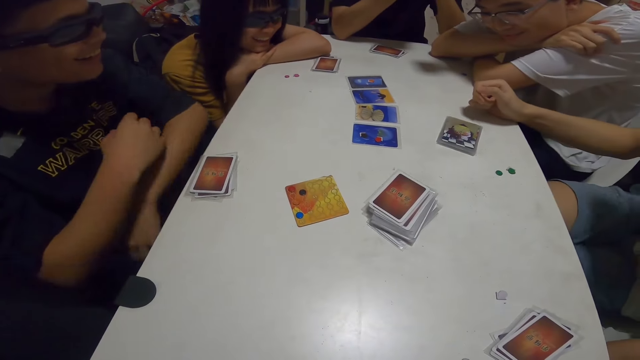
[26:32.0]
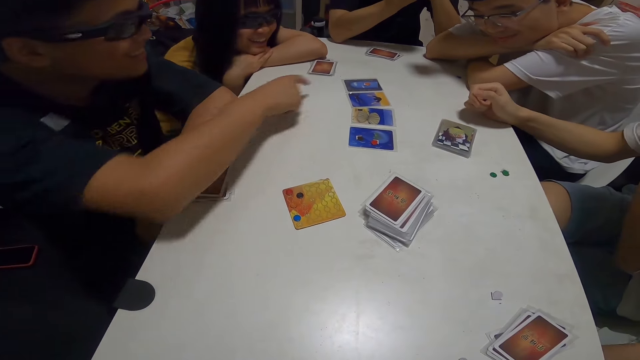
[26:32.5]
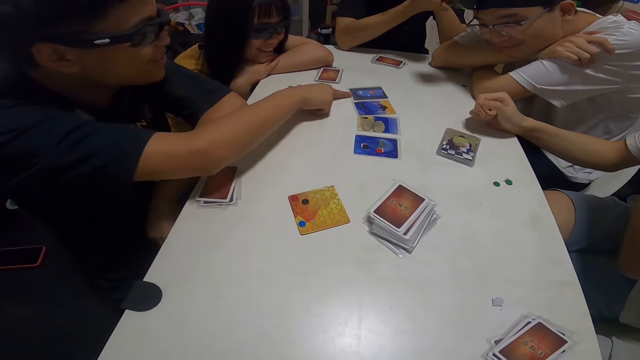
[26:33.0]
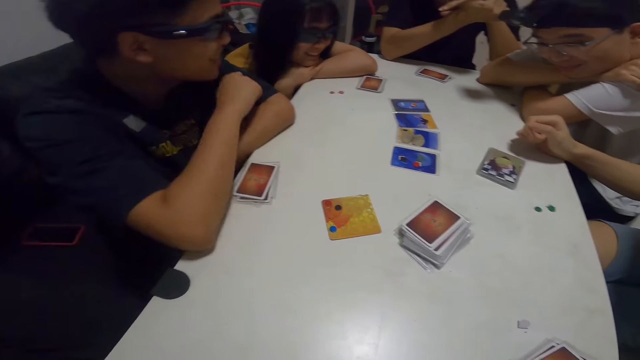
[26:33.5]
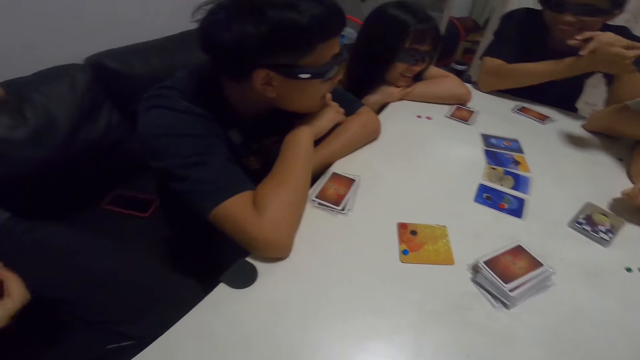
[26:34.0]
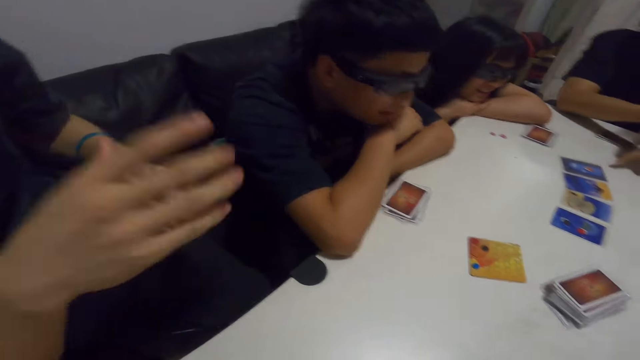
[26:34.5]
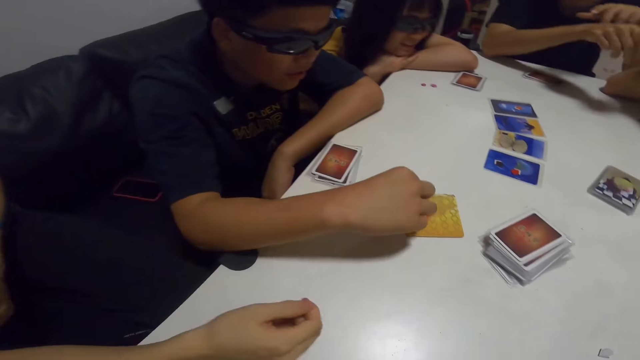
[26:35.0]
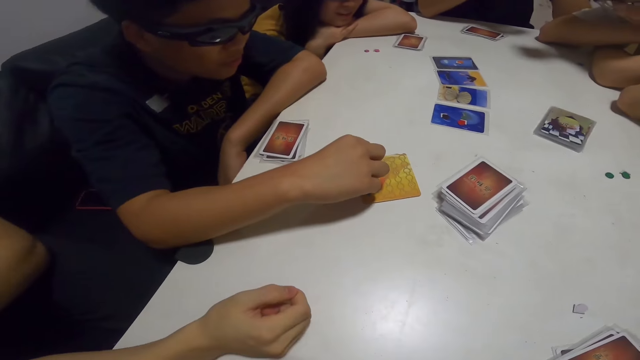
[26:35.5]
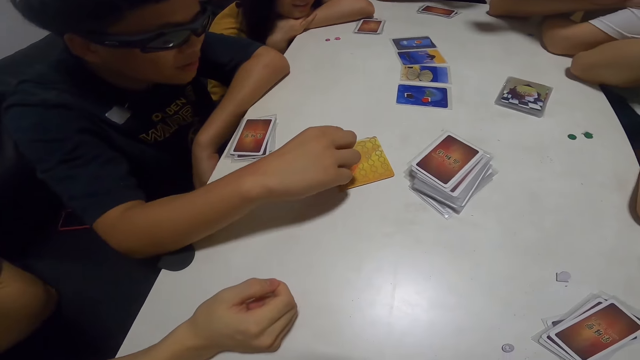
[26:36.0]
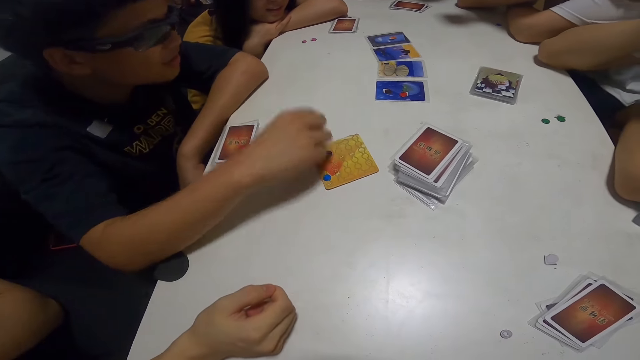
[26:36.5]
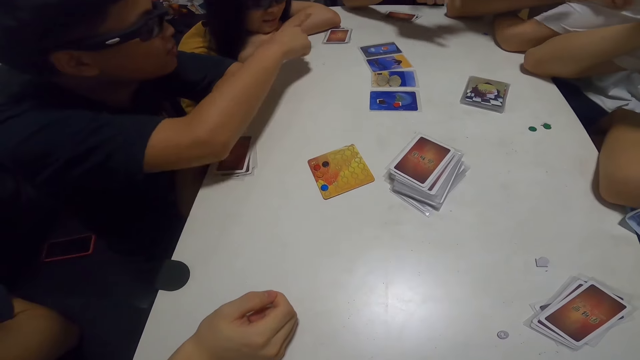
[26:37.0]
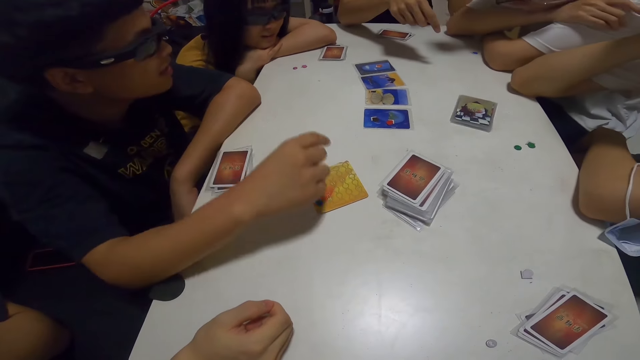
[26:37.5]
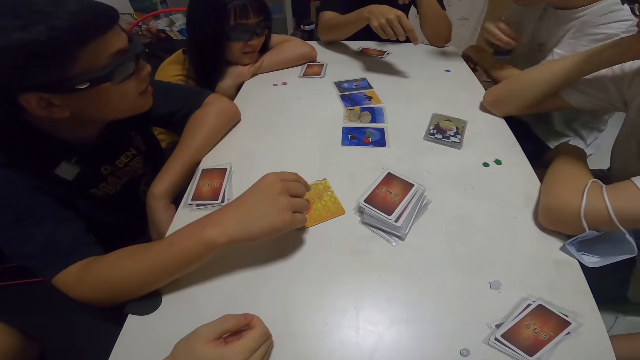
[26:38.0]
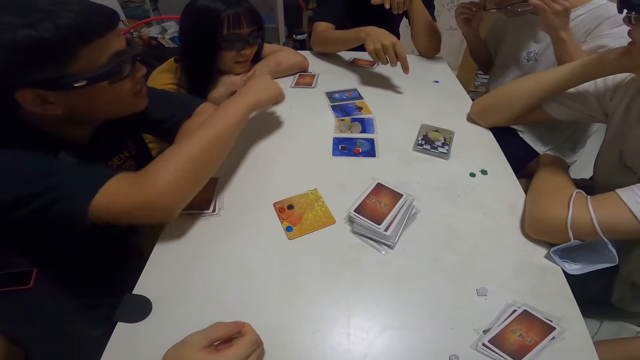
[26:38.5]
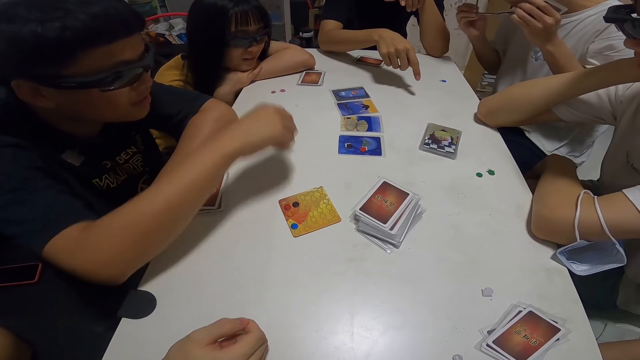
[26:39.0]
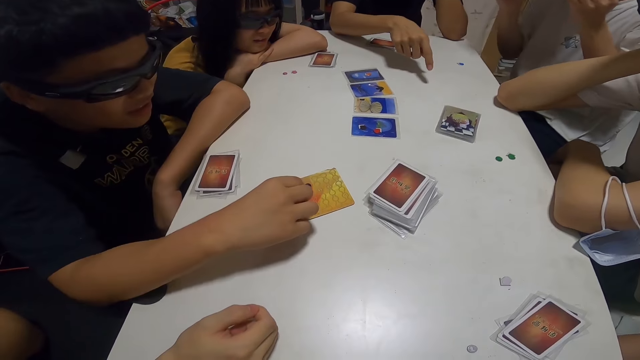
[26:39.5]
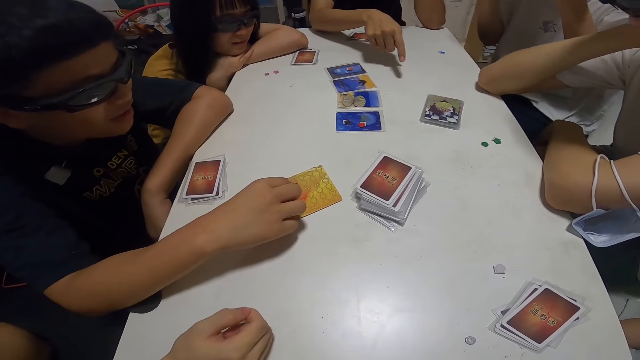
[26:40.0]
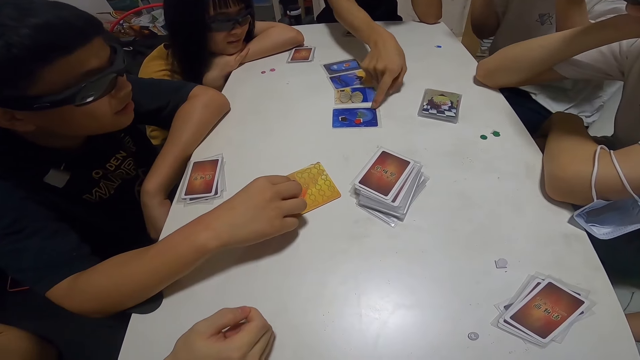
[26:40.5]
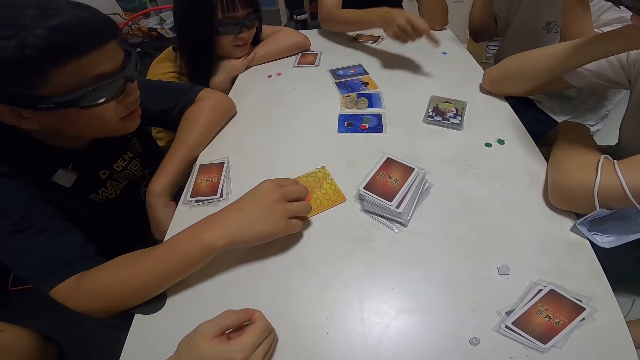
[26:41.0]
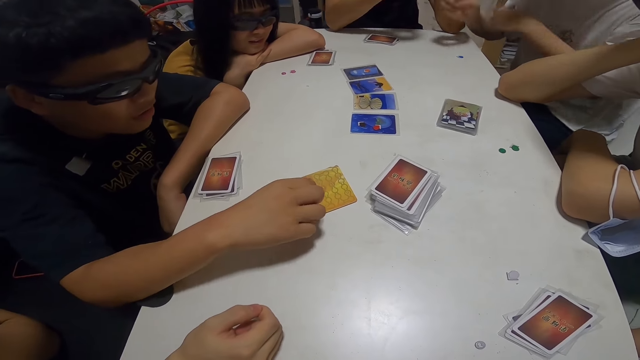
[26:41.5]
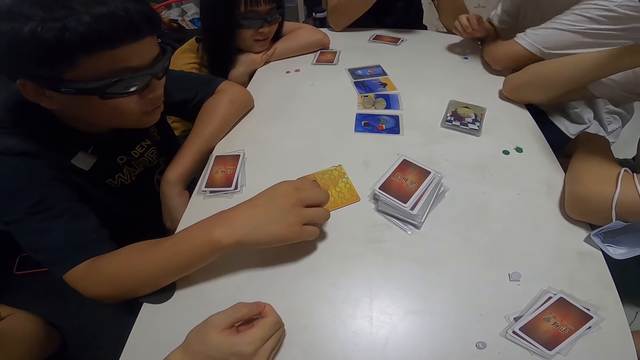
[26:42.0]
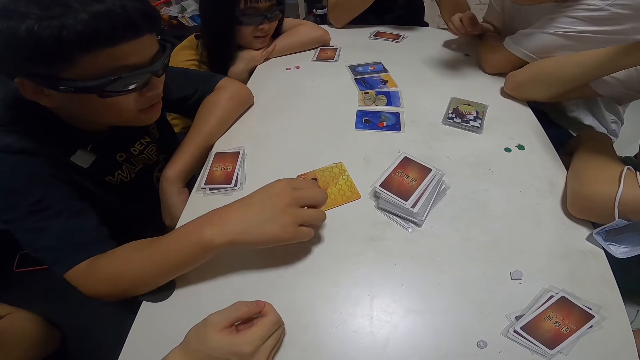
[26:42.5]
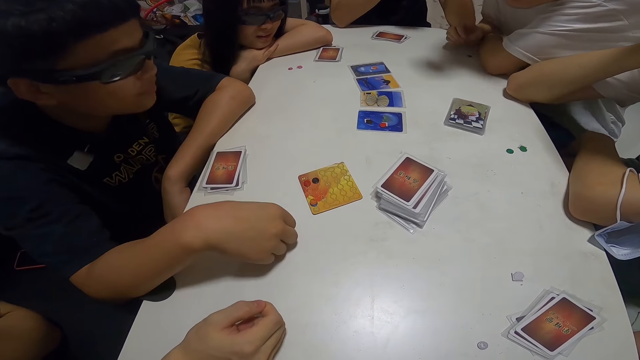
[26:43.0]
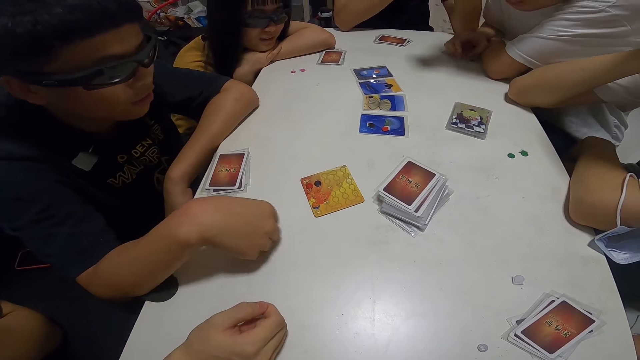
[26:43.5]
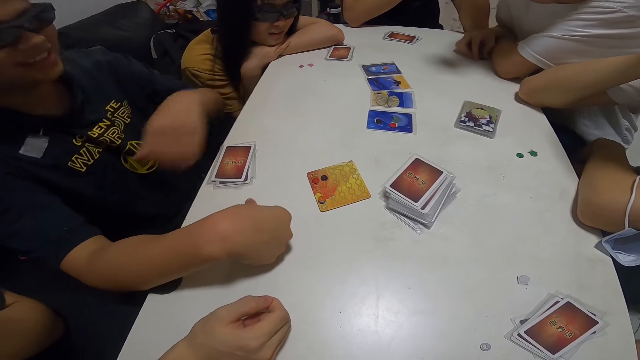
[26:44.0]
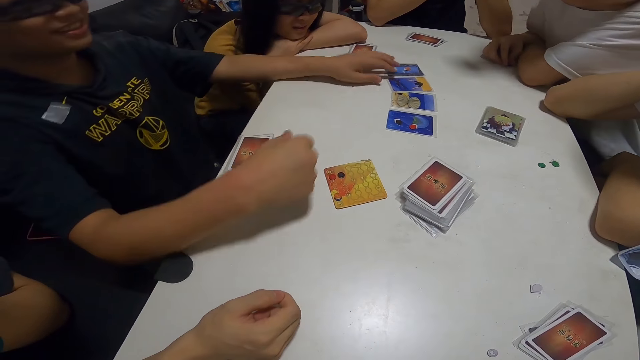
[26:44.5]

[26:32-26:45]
A man points at a card. Another man adjusts his glasses. A third man points at a card.

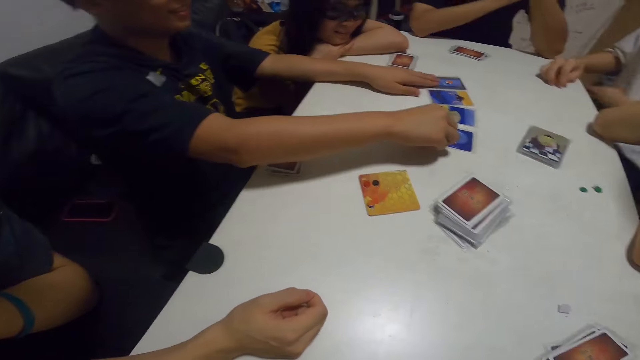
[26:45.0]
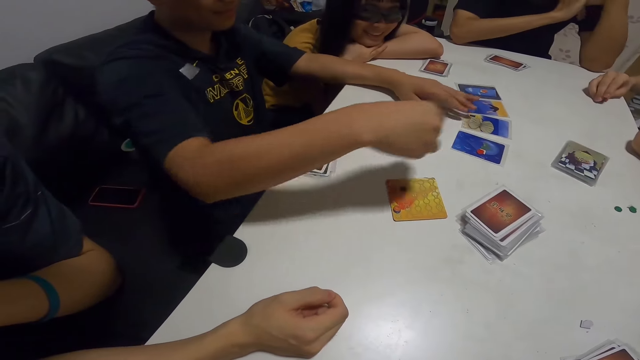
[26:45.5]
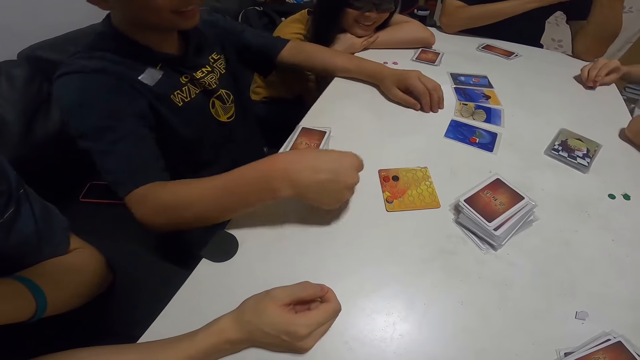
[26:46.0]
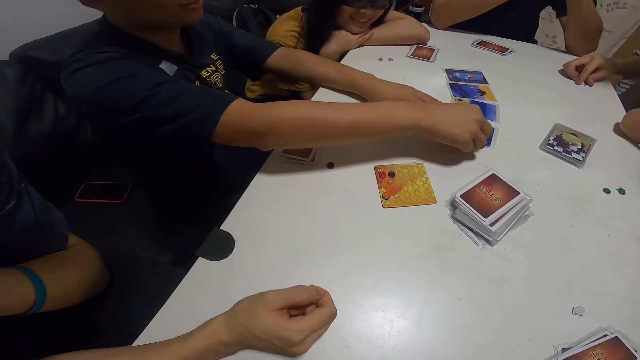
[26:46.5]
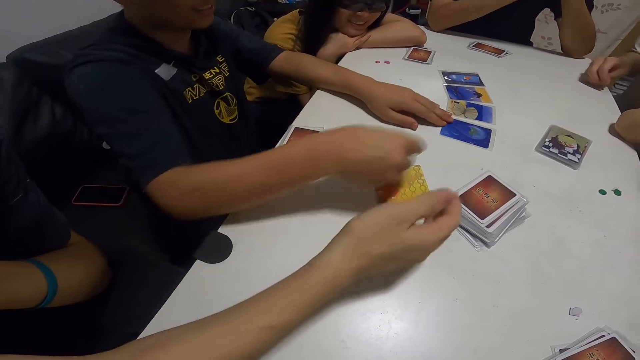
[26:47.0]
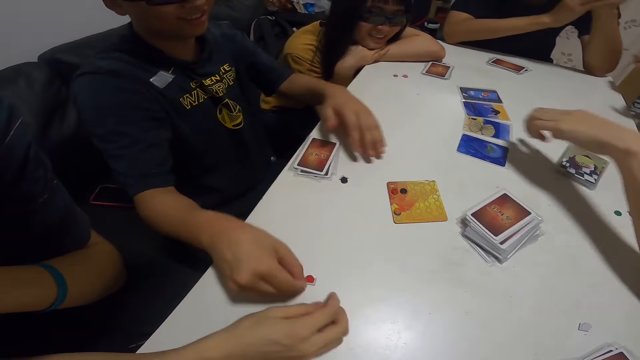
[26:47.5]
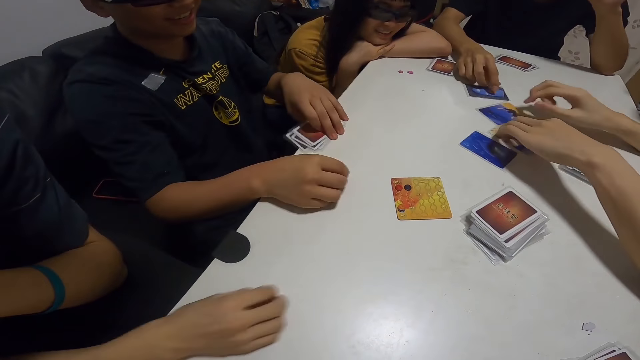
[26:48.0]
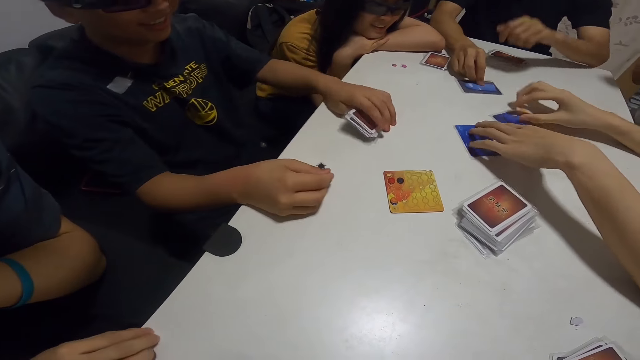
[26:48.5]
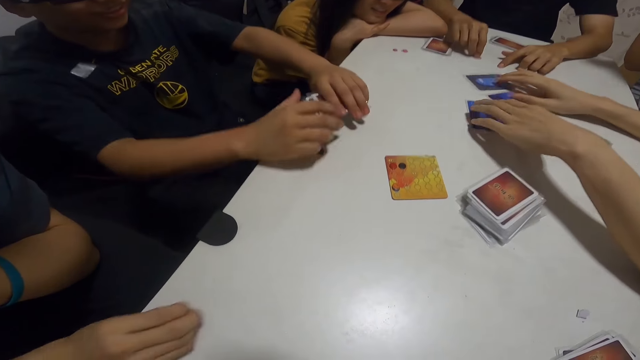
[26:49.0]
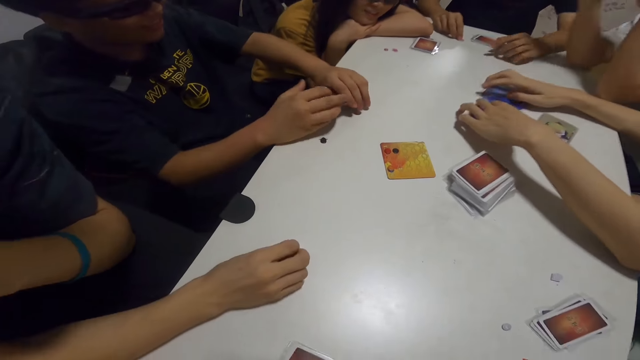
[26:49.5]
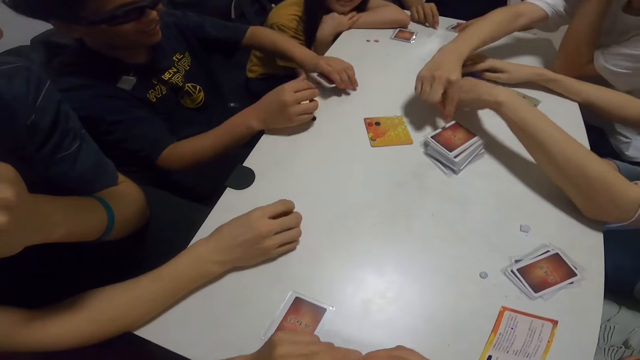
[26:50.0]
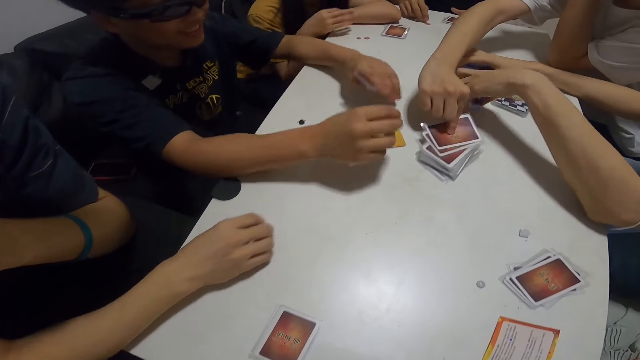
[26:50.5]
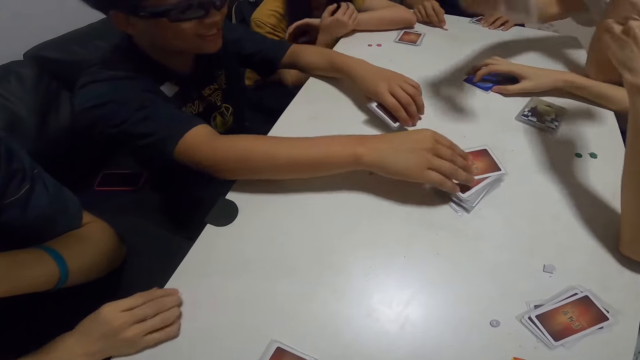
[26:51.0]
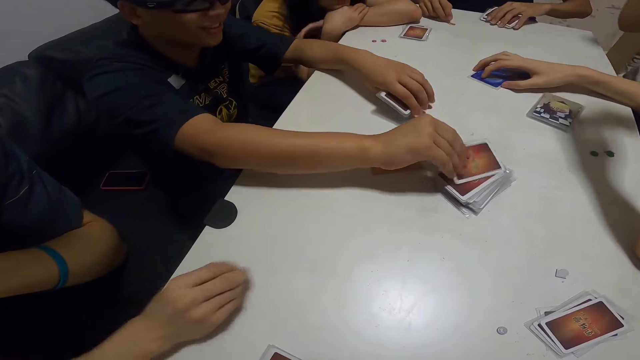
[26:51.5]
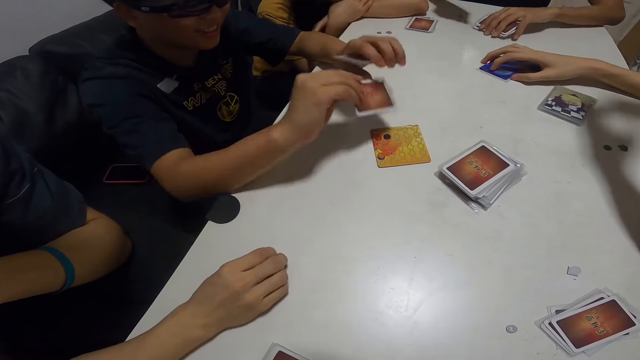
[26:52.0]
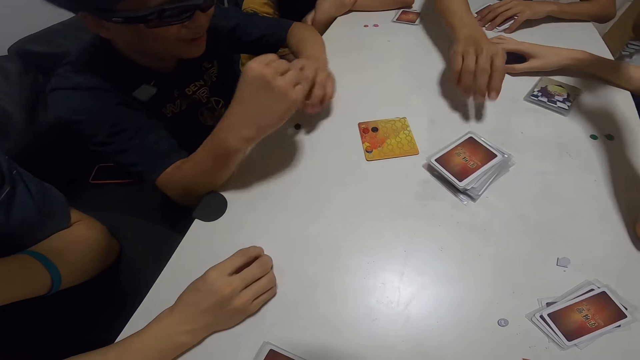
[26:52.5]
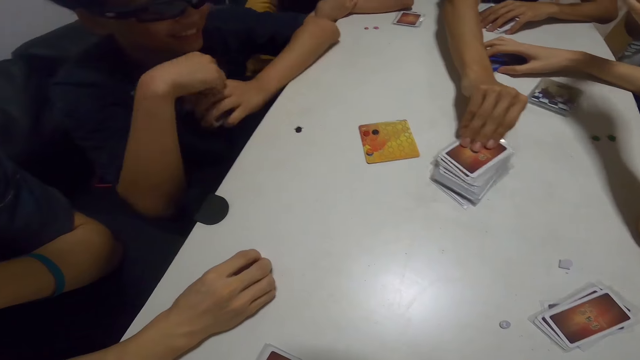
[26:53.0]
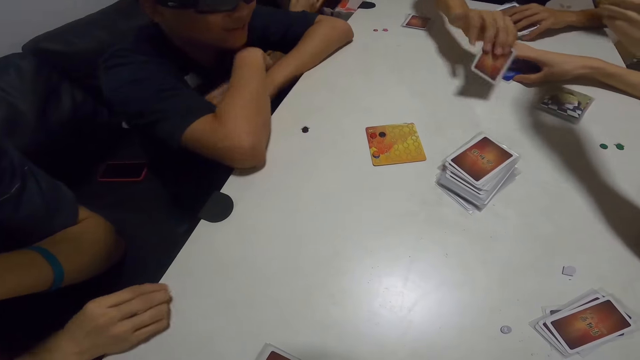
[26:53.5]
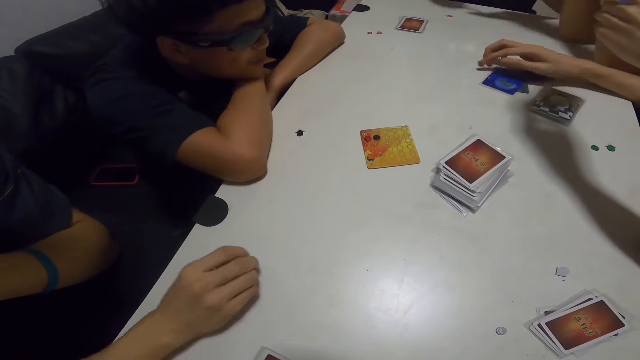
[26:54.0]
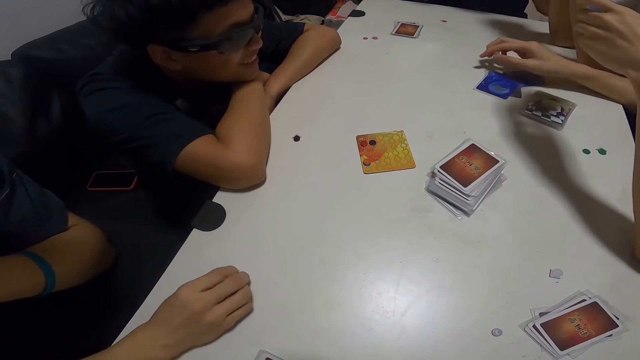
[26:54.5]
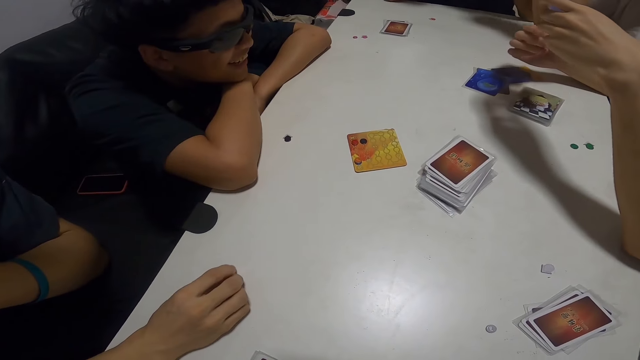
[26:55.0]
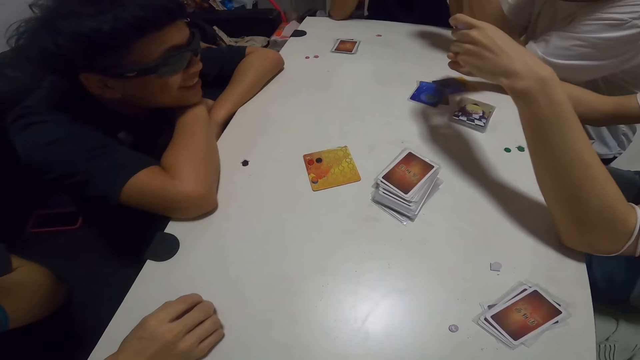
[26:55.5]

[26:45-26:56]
A man, another man and a third man pick up the chips. A fourth man picks up a card. The second man picks up a card.
